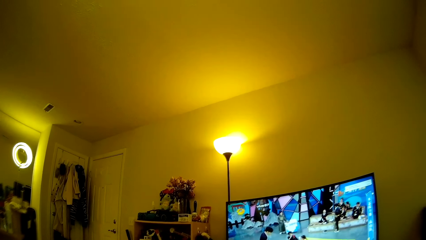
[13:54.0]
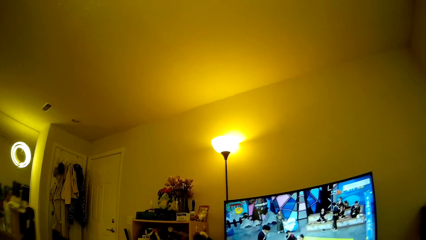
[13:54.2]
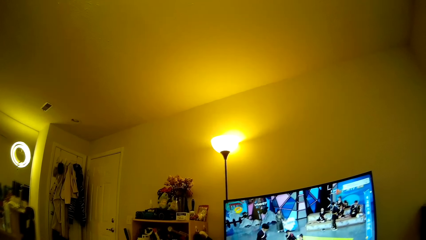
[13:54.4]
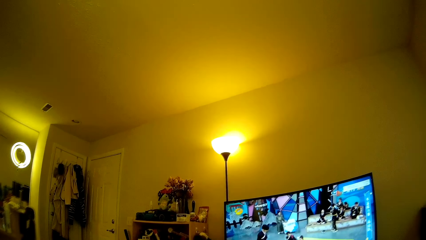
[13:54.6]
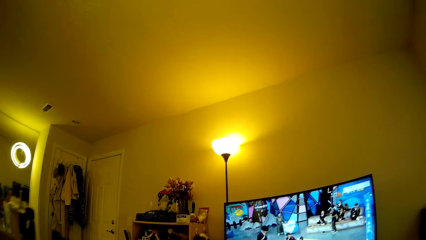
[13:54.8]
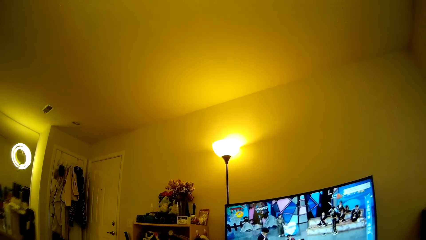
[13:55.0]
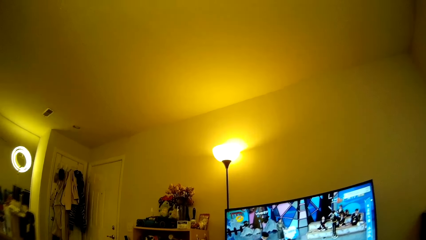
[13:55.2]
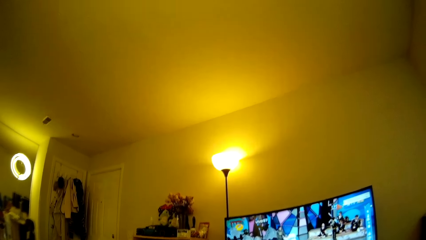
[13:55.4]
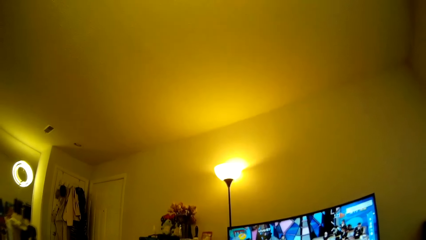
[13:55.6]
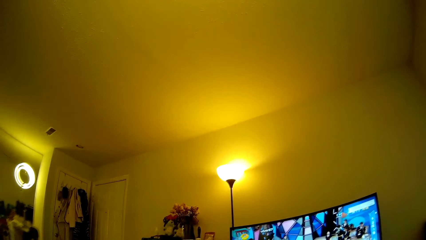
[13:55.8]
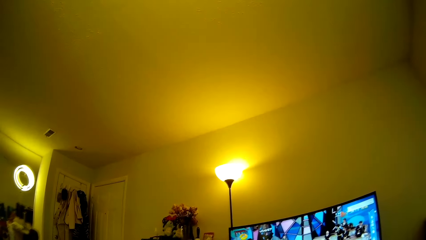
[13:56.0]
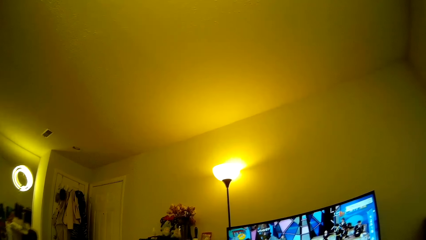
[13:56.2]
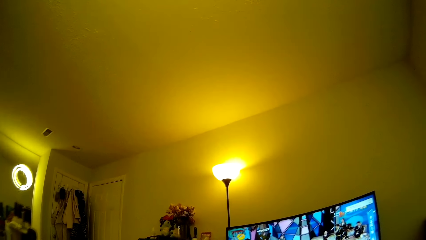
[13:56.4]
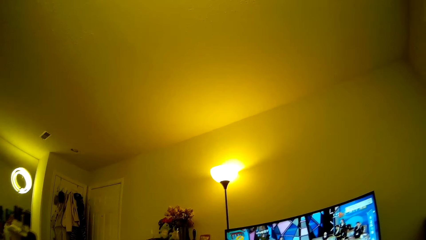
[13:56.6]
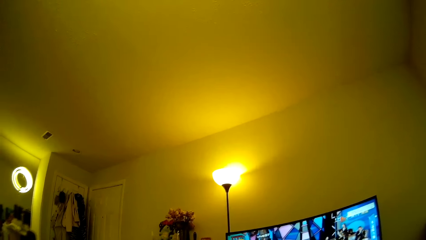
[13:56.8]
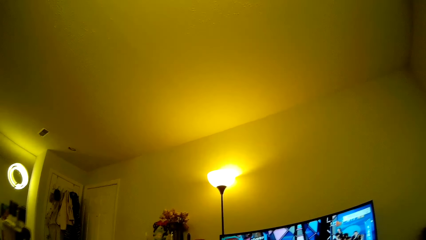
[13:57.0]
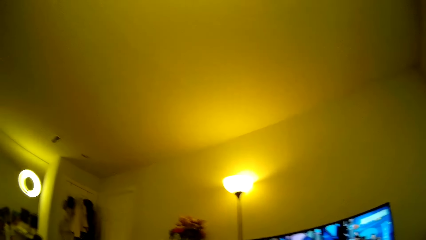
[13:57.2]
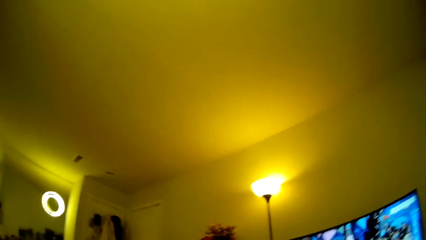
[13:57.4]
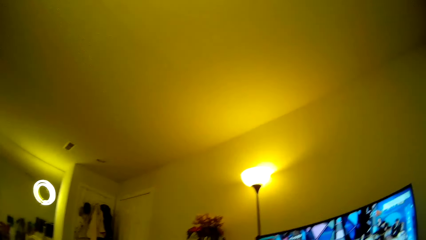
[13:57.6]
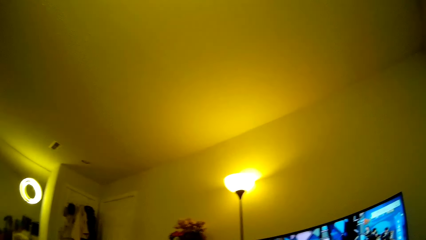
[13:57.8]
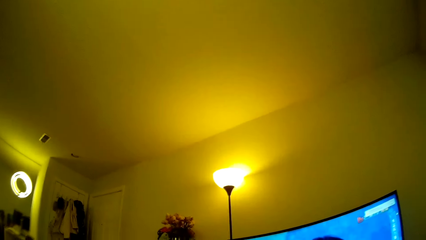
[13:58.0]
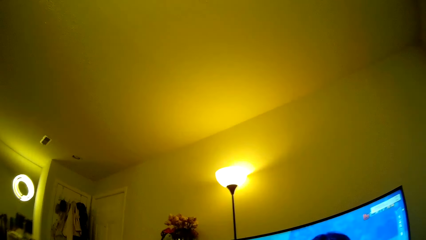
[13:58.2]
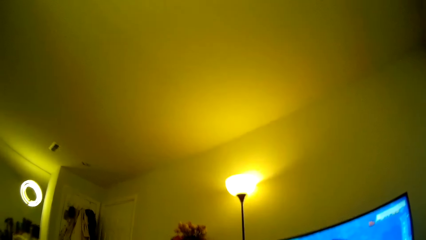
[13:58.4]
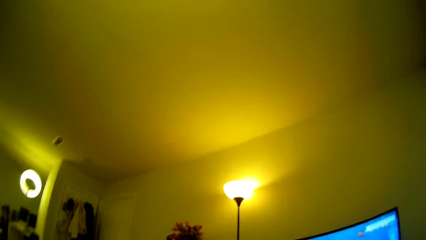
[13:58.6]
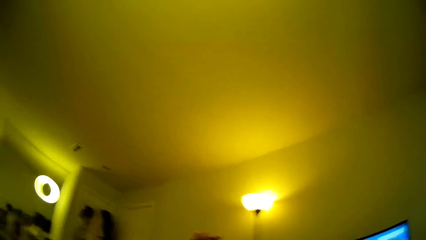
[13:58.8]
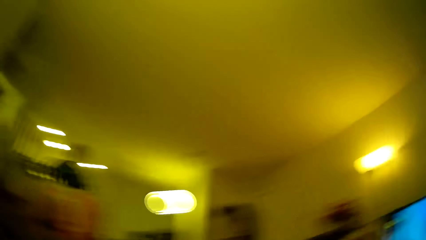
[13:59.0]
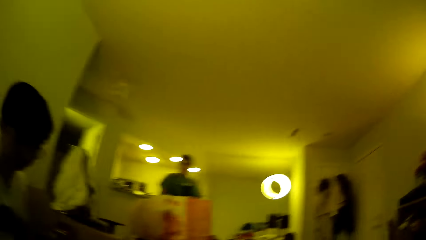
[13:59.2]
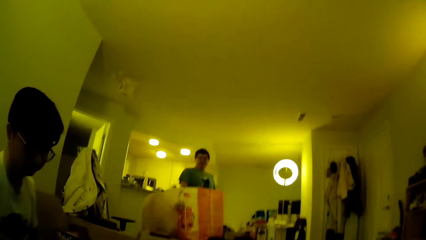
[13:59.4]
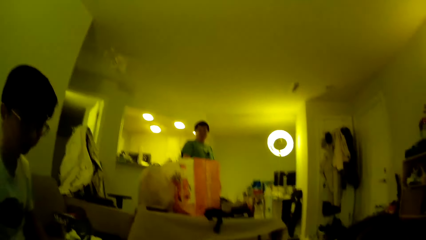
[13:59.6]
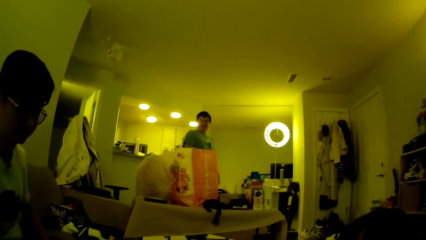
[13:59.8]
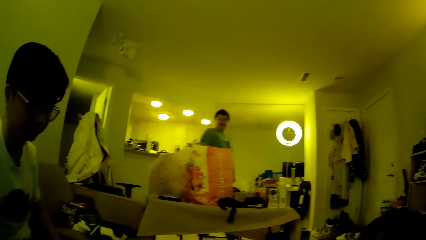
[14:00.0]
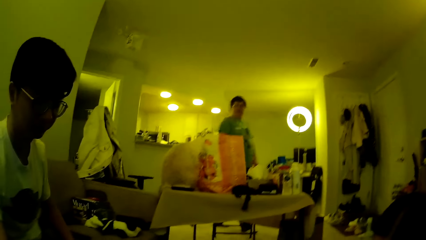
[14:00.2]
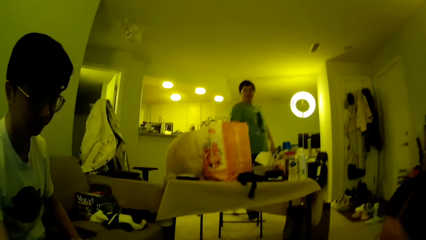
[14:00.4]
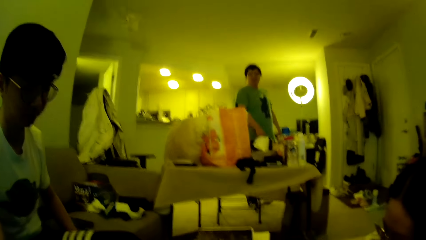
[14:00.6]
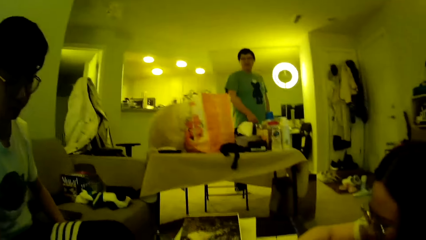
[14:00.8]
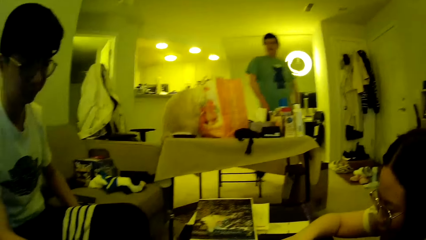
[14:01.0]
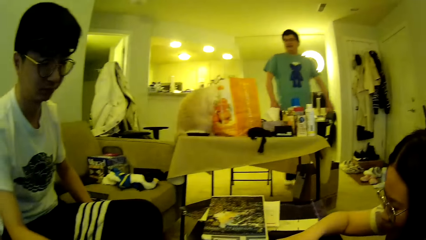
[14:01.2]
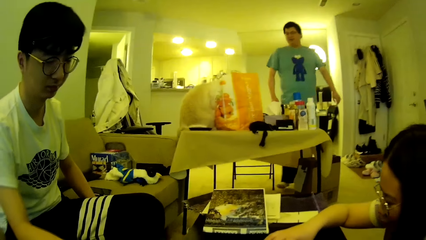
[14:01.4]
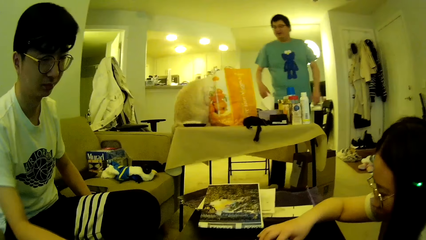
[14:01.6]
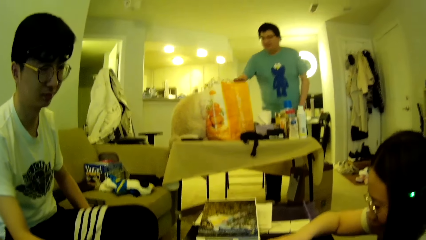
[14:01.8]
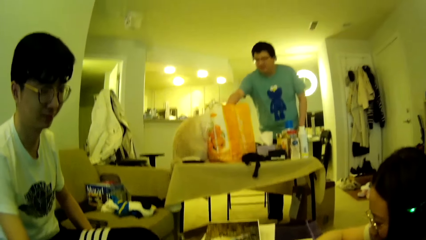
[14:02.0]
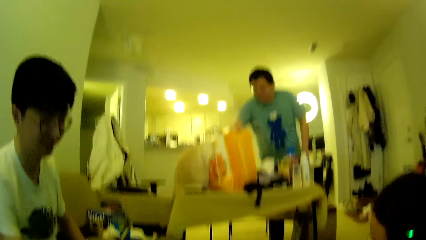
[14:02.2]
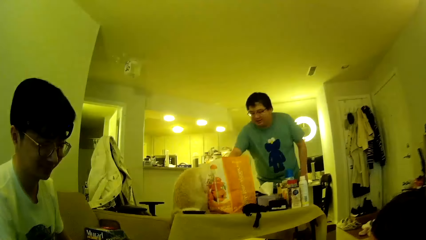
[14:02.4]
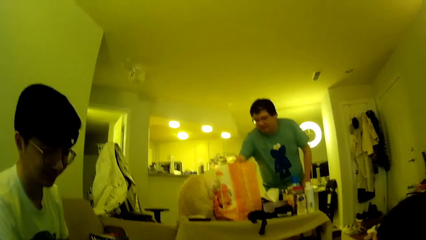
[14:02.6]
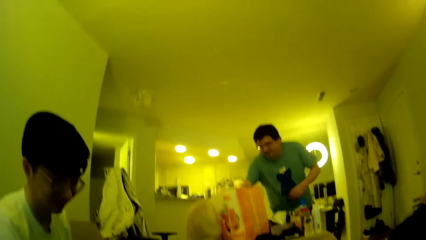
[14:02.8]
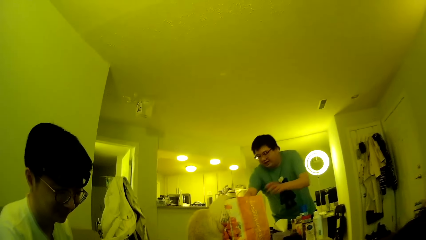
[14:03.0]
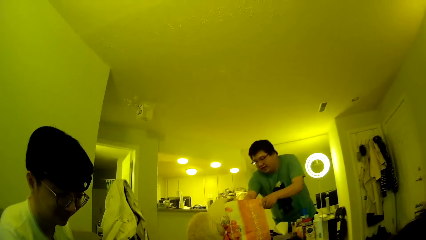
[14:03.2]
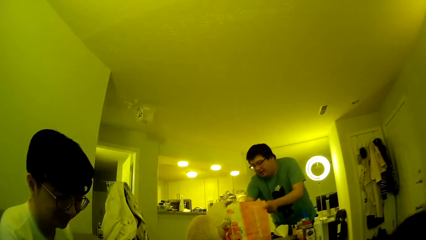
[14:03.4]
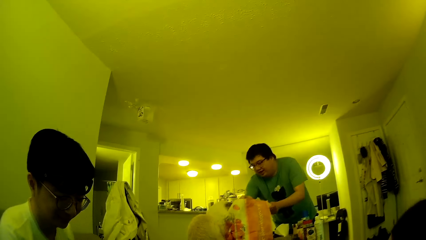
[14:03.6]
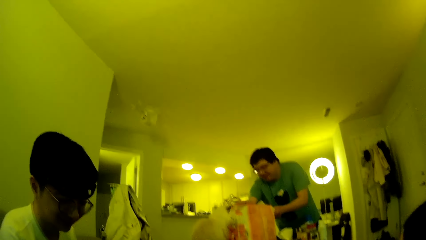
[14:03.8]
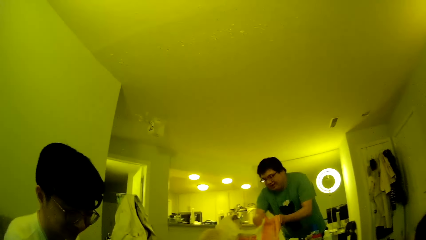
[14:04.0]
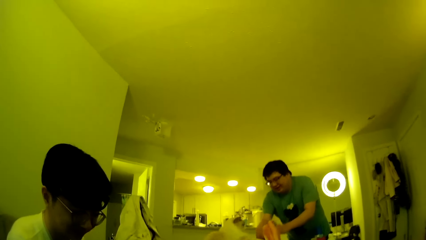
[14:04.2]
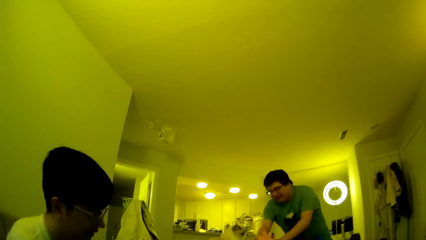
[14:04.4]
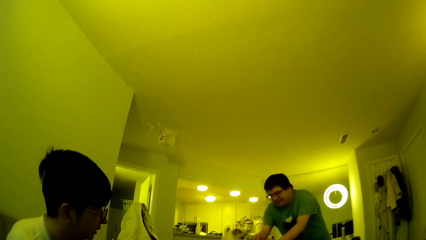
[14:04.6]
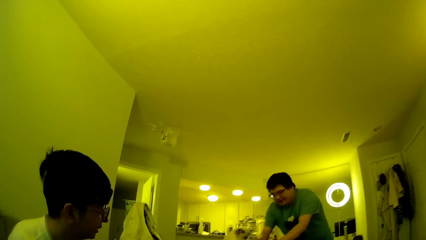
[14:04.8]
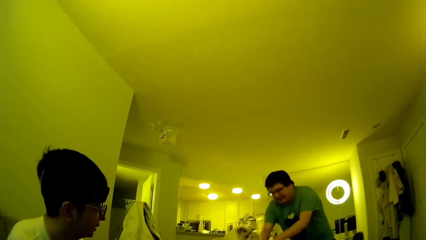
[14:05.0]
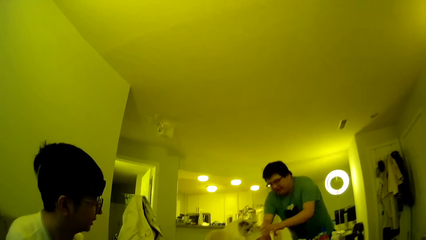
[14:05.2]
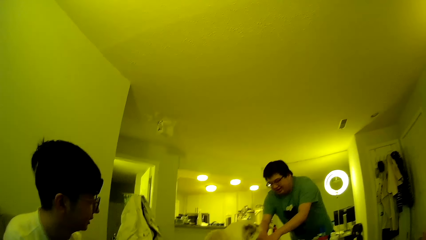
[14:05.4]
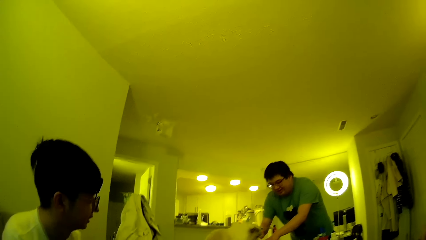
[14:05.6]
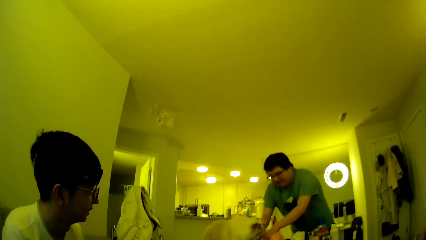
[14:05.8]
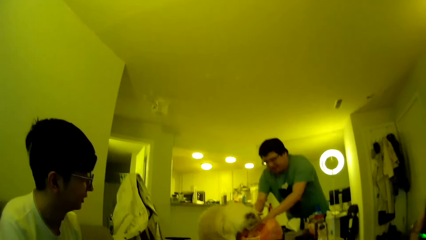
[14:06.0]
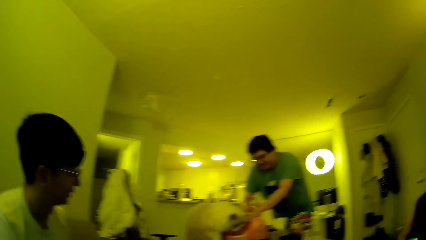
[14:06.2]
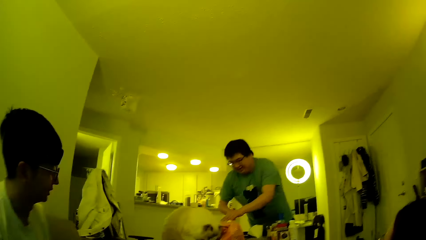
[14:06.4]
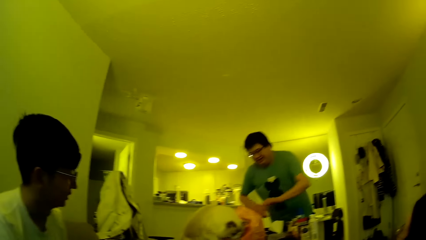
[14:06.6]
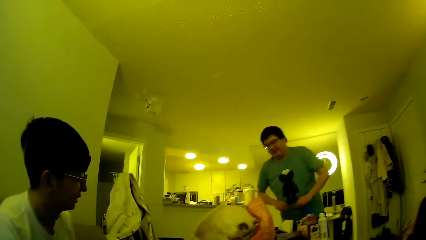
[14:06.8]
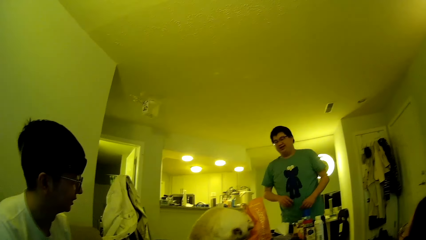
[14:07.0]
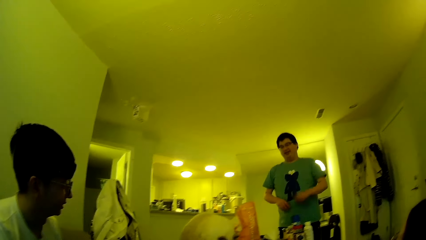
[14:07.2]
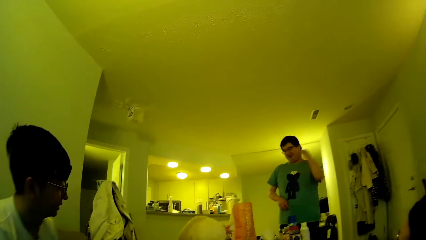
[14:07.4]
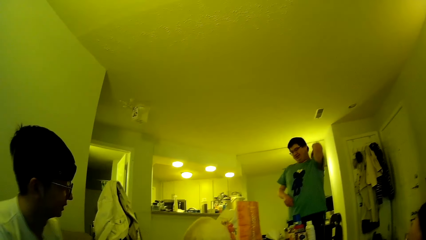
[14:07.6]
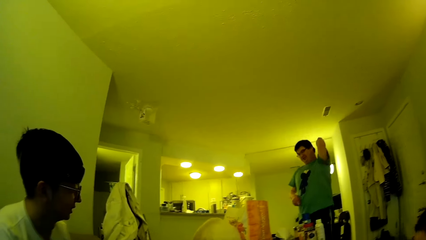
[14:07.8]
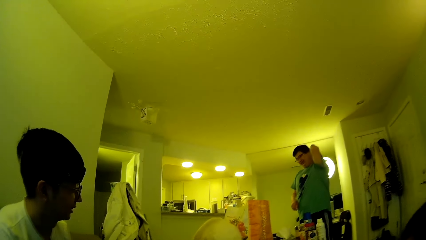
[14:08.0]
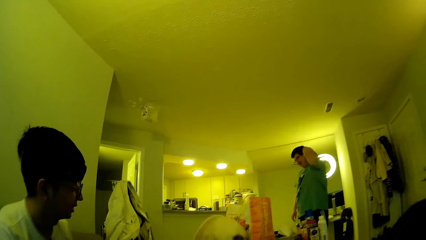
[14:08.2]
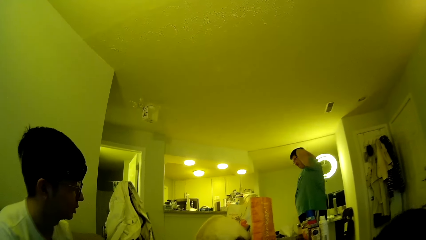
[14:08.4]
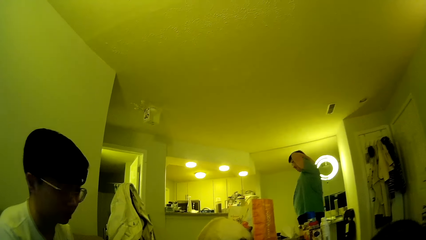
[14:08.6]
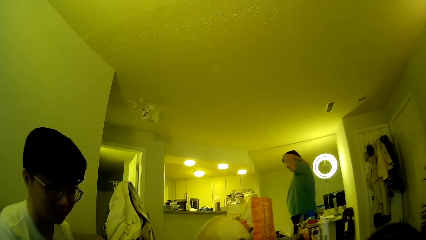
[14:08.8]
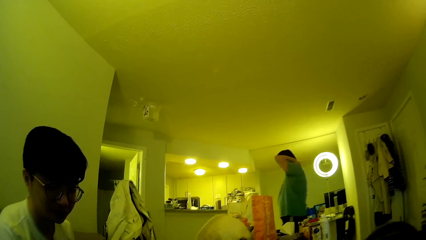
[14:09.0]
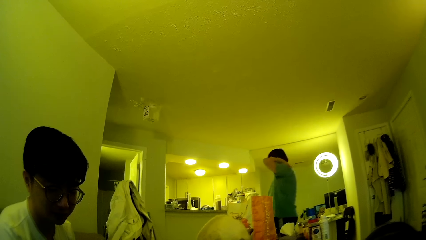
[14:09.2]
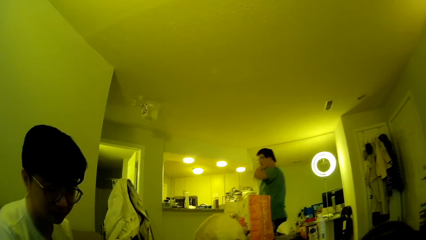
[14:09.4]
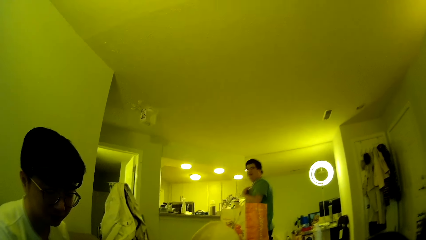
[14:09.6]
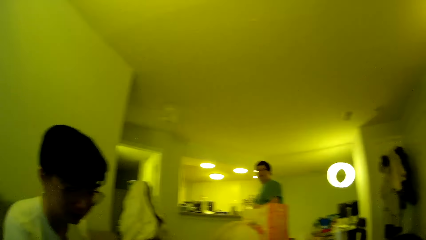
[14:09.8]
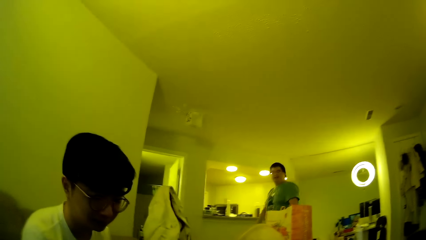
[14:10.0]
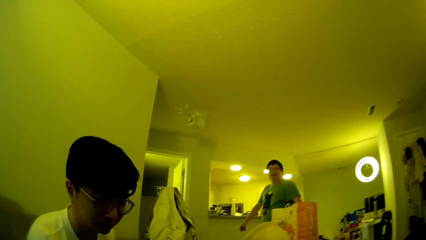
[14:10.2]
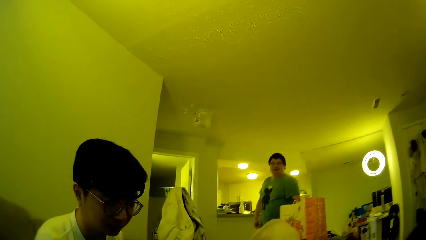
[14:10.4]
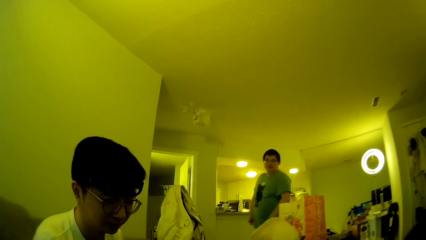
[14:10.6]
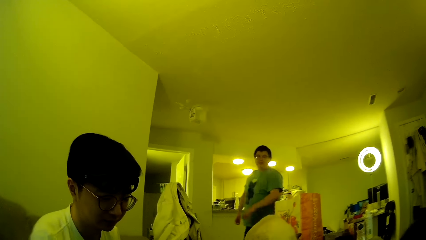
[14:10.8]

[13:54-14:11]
The camera wearer looks around in a house. A man looks around. Another man steps forward. A lady does something. The other man searches in a carrier bag. The other man folds the carrier bag. The first man looks around. The camera wearer looks around. The other man steps forward. The other man scratches his back and walks around in the house. The first man does something.
